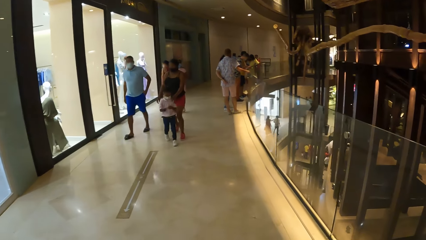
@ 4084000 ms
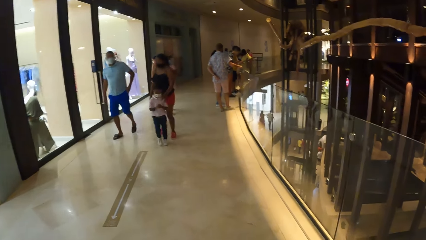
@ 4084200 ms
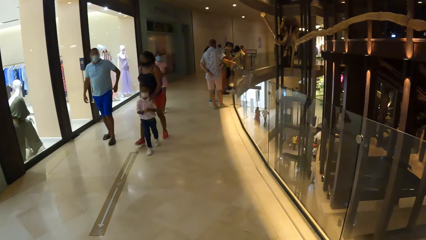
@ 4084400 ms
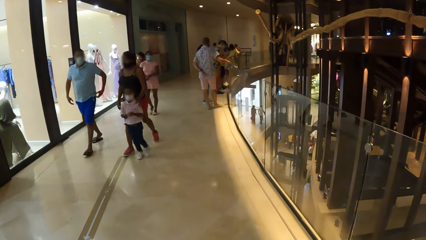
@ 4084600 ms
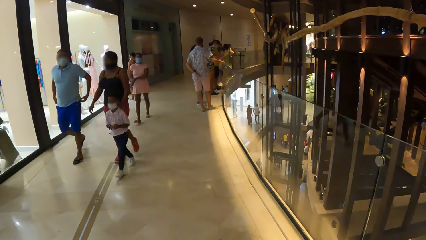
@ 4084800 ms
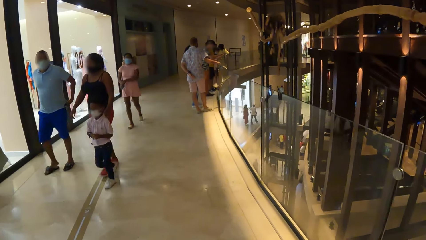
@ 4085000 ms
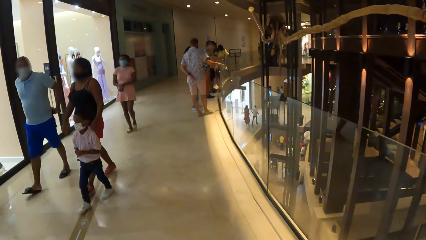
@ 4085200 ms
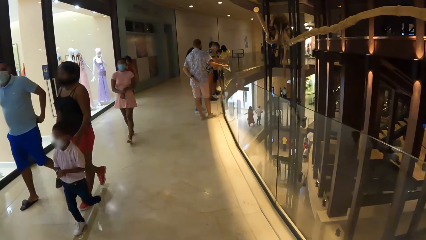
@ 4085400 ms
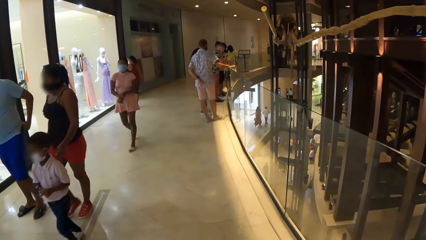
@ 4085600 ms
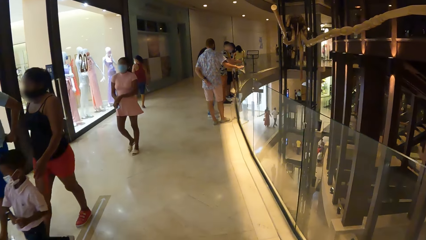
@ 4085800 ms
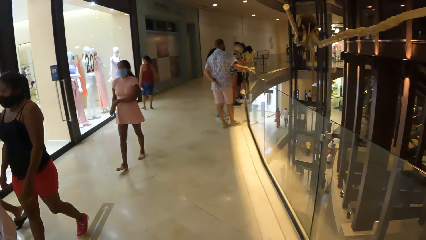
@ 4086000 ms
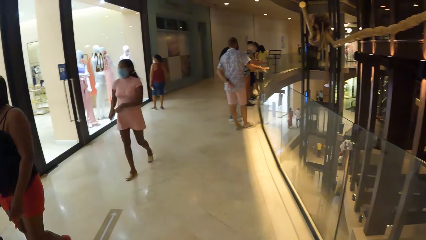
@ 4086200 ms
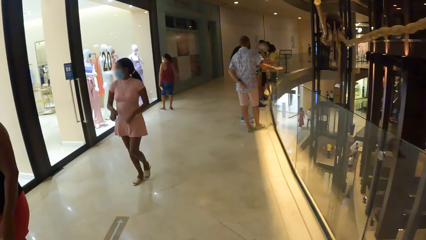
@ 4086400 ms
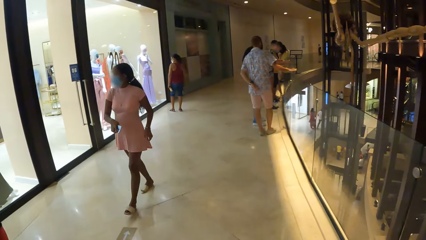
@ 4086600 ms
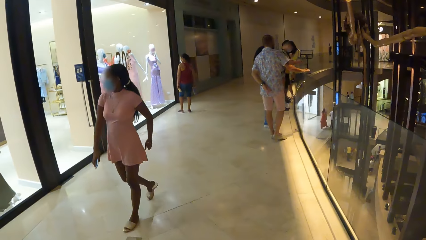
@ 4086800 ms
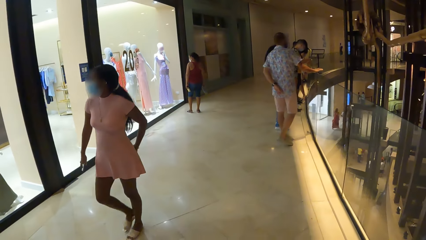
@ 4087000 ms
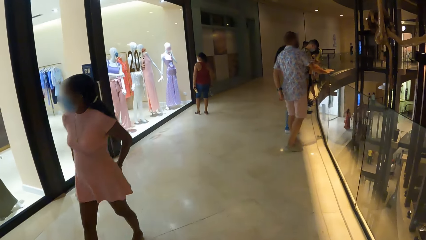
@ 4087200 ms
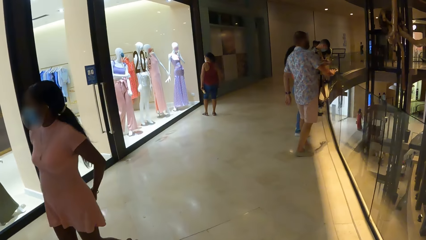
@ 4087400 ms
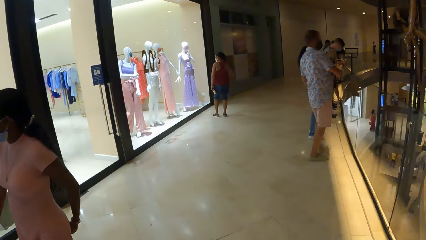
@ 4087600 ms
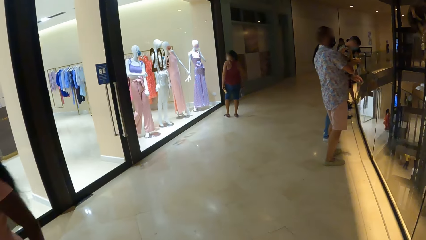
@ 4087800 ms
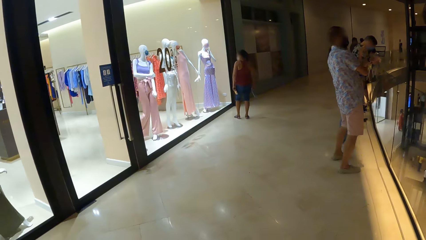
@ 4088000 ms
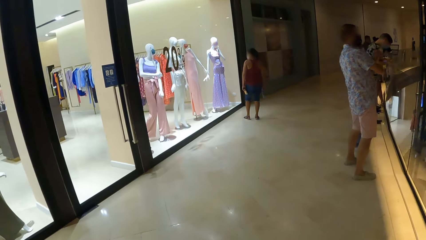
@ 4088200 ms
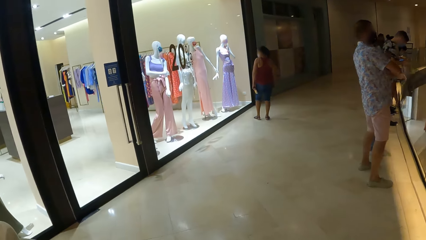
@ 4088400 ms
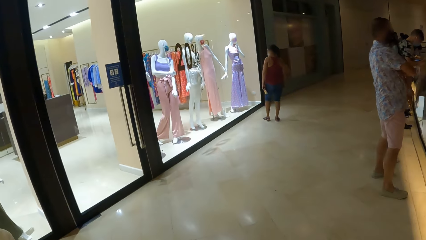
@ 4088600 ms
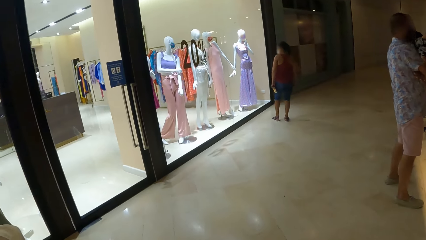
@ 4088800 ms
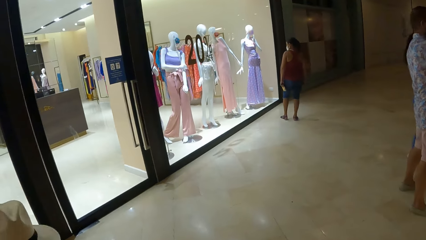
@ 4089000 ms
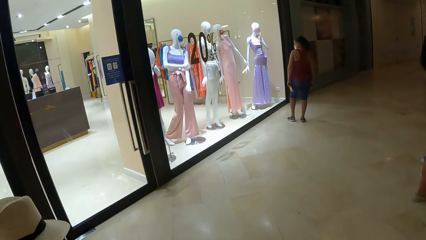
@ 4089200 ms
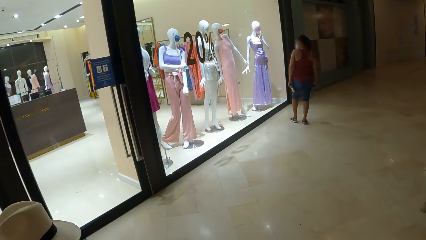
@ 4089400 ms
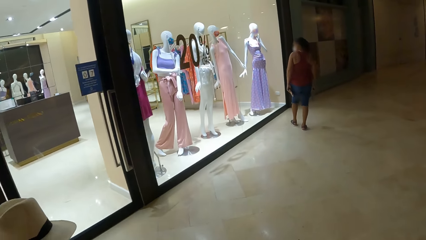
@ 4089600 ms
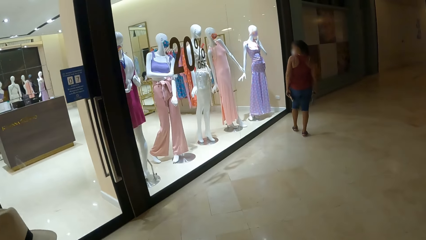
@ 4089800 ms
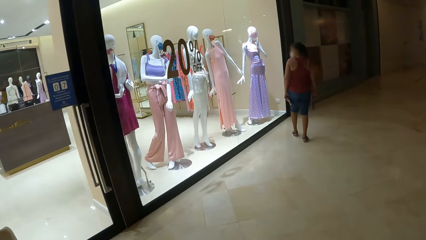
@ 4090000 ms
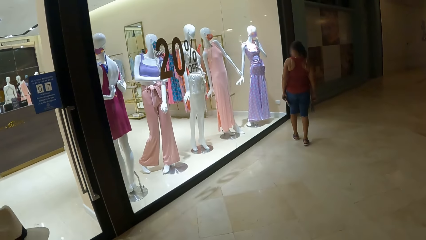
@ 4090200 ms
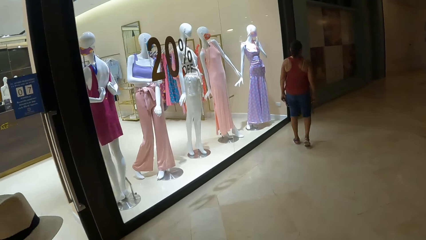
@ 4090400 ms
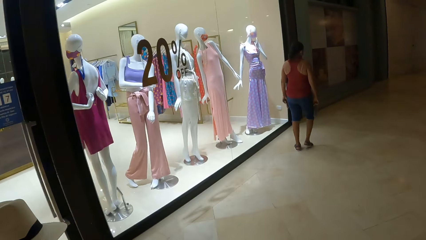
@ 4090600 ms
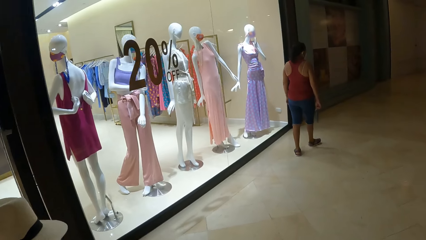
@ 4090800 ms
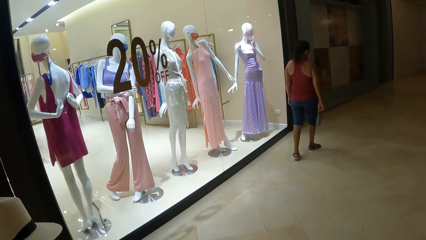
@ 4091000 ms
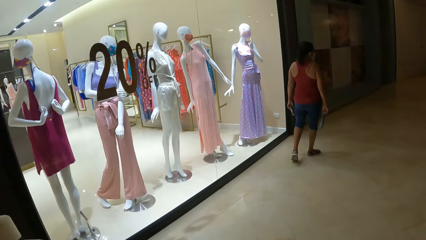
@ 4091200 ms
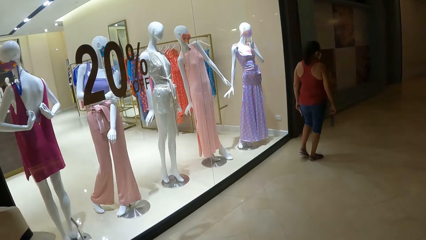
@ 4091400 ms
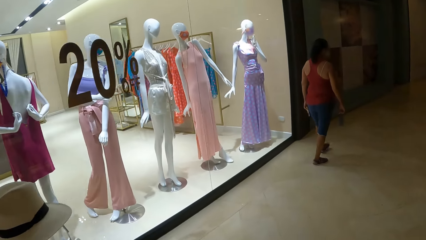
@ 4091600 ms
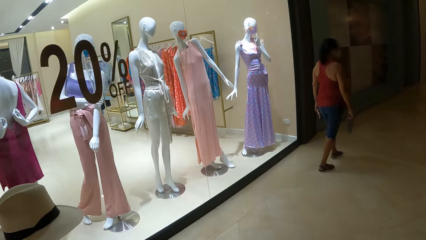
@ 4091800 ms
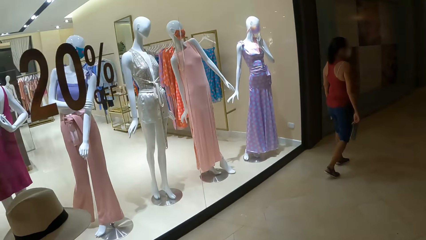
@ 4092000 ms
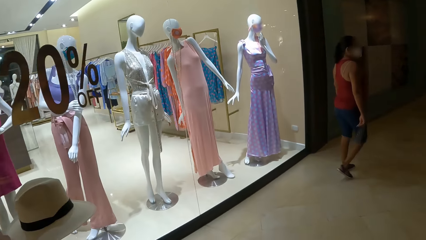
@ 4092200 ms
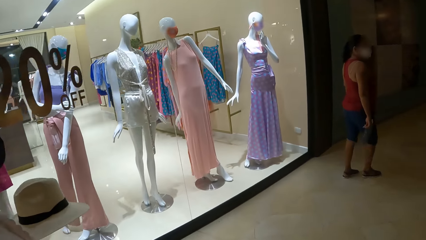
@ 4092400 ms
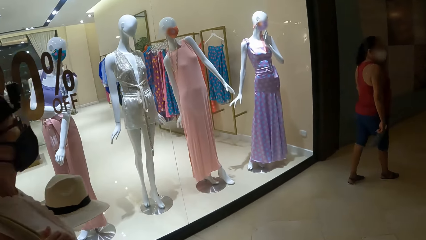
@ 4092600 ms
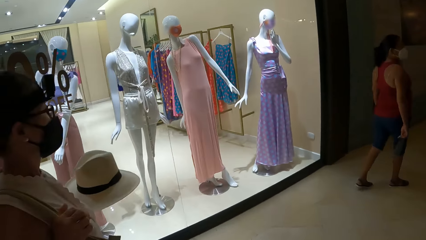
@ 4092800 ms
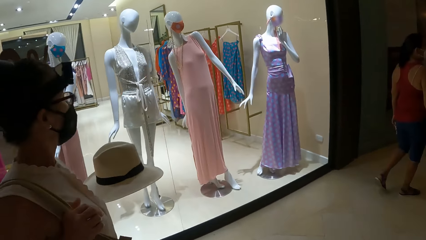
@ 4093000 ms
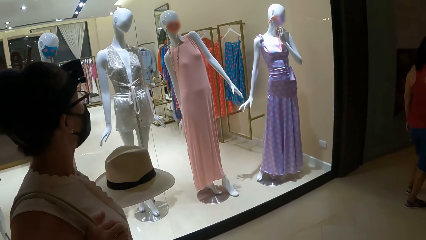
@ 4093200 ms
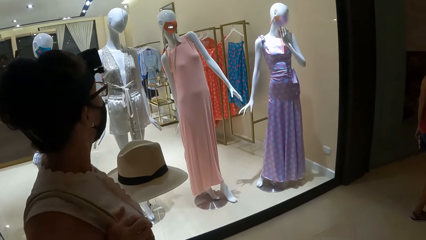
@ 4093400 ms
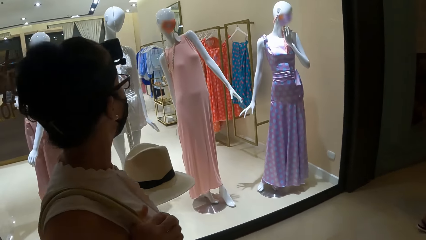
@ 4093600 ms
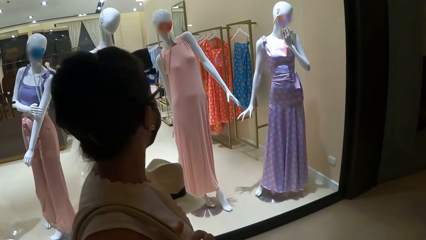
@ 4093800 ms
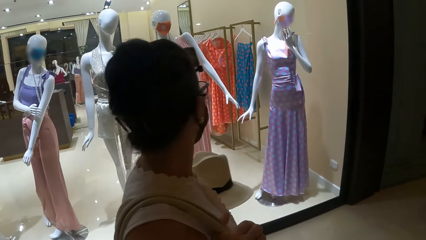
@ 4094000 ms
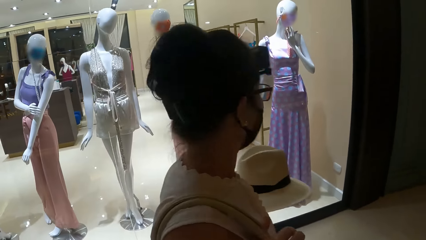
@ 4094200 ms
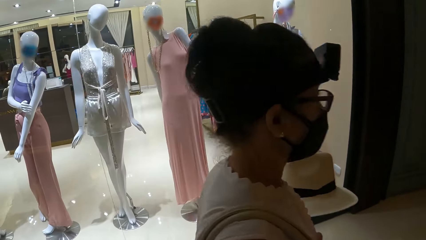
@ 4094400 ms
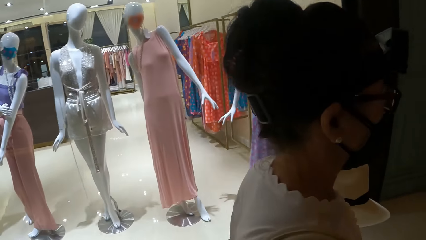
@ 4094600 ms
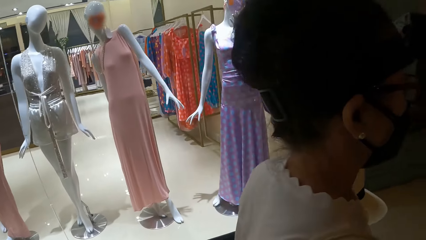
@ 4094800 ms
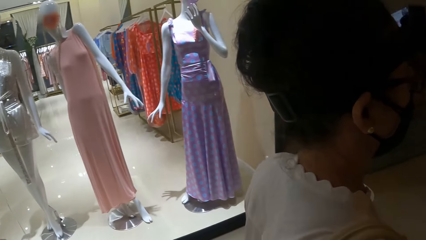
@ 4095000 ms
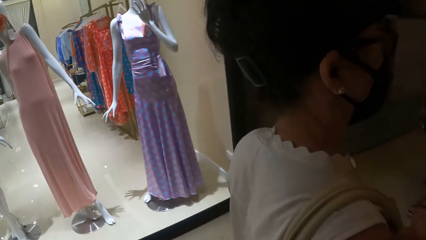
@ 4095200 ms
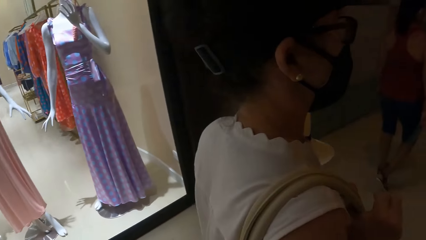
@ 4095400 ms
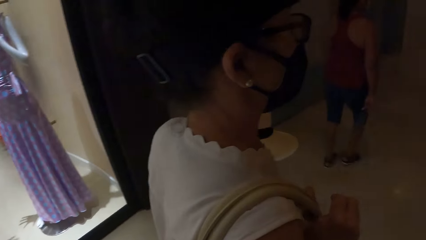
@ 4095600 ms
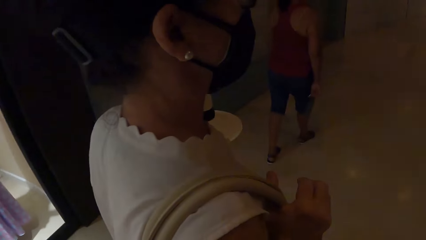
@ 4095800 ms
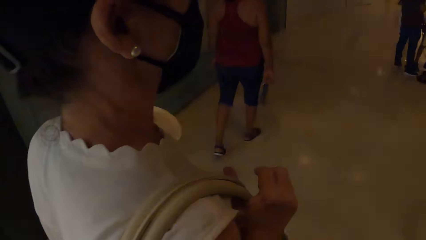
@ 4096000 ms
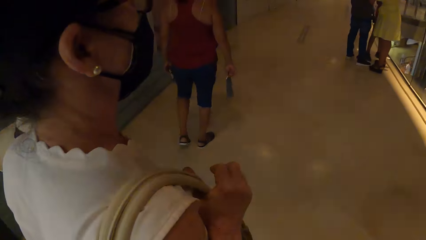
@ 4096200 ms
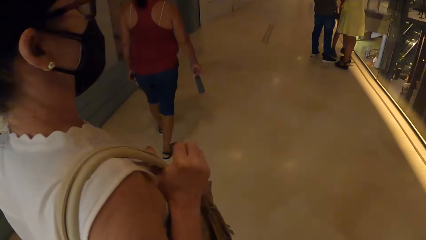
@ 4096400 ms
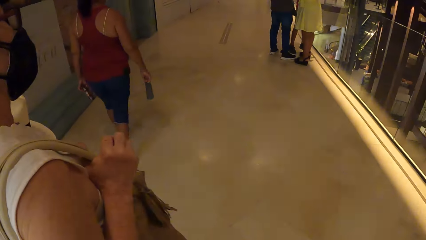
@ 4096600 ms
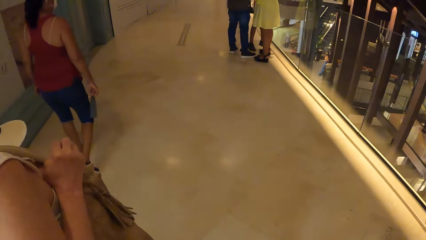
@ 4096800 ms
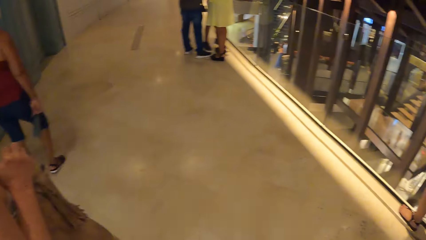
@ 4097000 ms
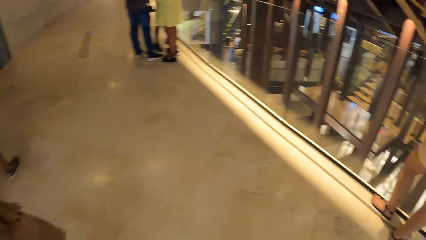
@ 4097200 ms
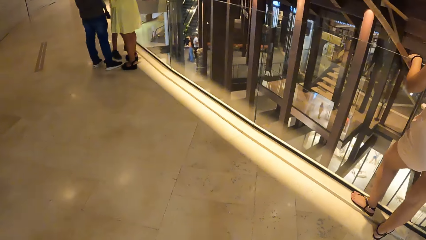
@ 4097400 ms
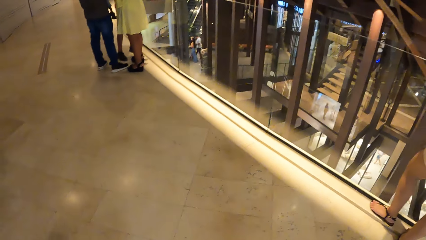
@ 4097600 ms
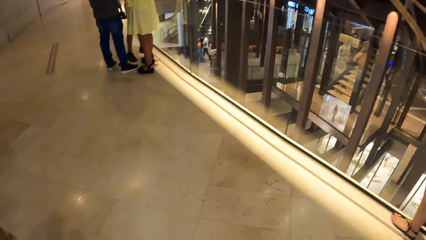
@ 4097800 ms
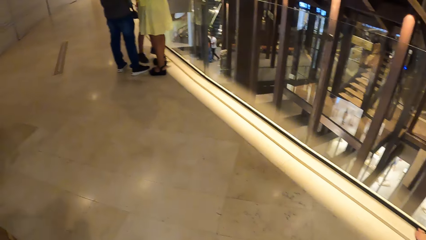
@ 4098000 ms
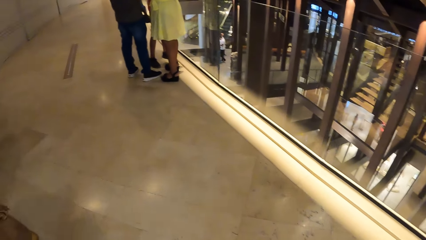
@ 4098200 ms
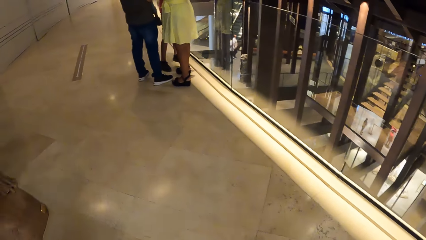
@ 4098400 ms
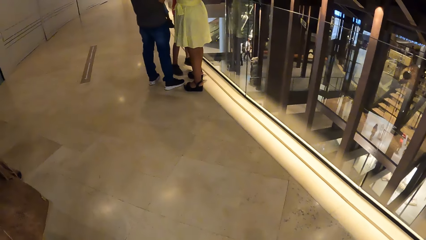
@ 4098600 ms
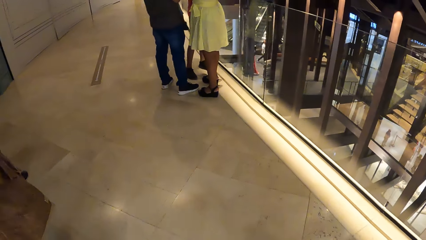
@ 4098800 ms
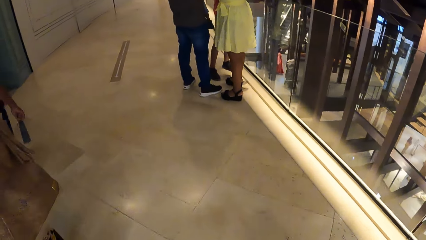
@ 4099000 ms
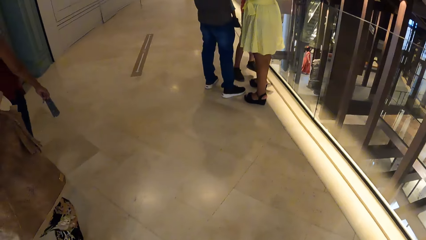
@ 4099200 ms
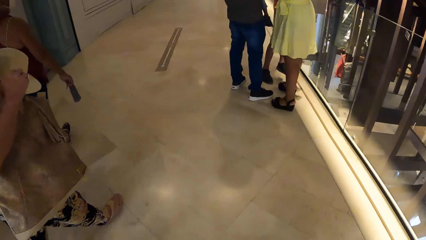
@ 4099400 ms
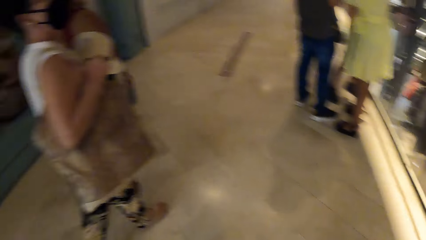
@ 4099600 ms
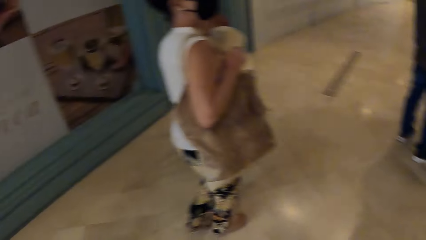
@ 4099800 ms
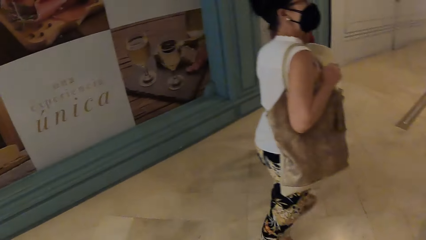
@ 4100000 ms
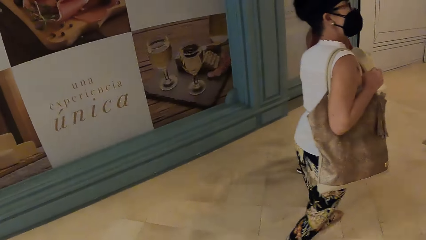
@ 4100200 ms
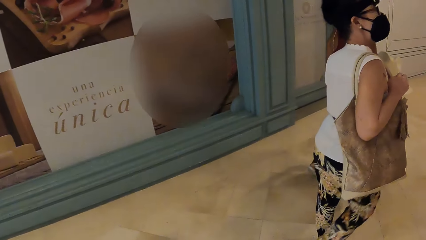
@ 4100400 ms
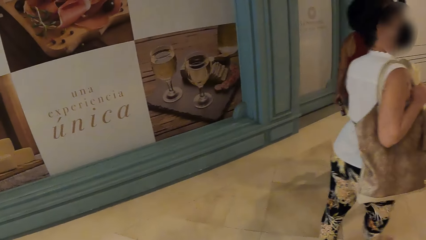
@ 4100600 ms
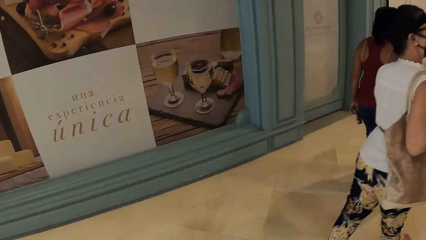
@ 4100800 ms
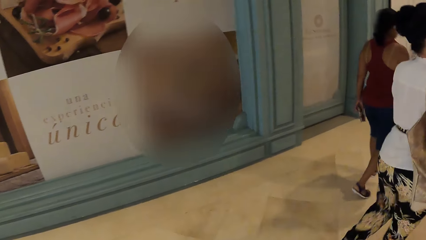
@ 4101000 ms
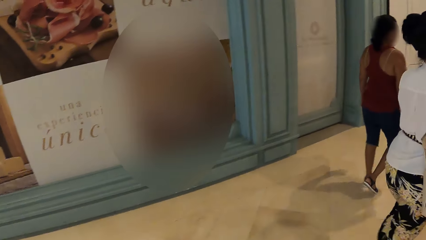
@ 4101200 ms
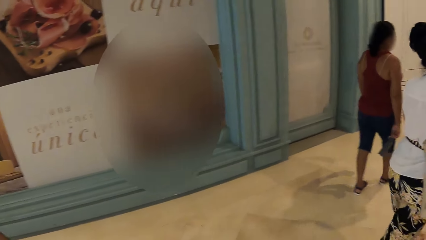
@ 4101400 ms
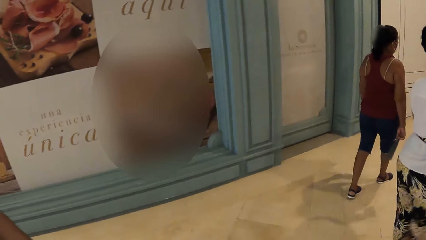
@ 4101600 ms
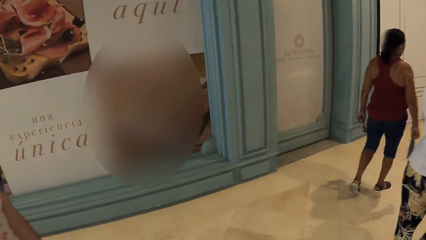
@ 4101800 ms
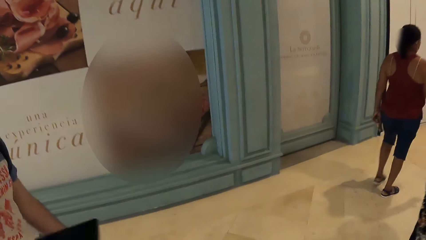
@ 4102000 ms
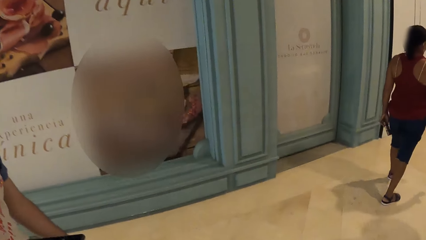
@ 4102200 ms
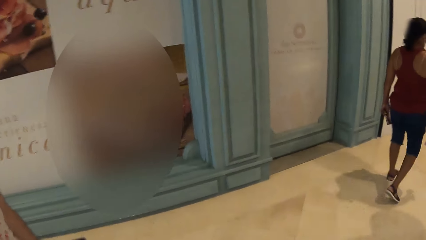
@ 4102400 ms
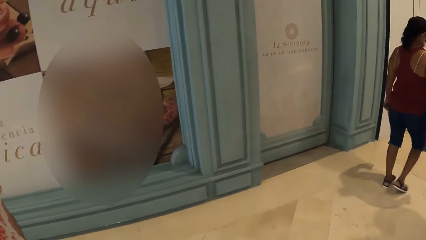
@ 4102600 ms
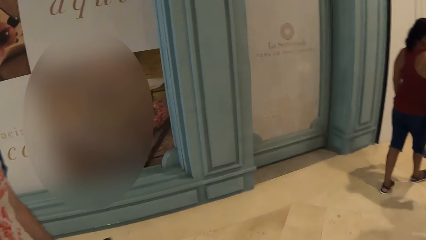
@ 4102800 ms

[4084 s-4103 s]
The camera wearer looks around. They look around again.
